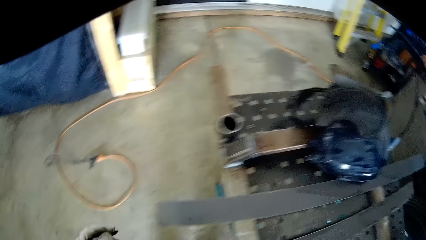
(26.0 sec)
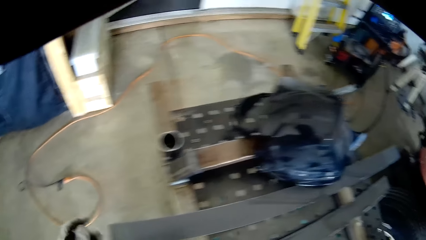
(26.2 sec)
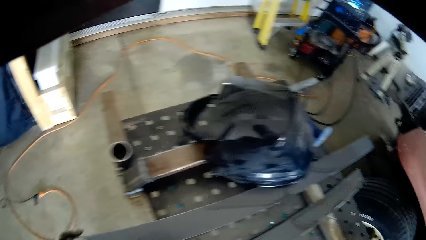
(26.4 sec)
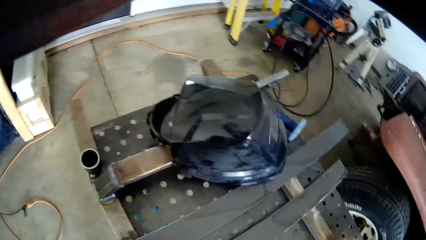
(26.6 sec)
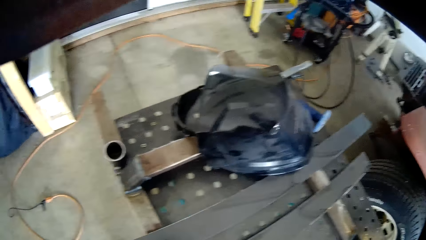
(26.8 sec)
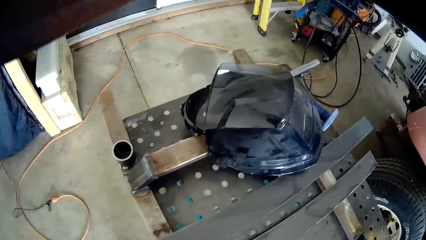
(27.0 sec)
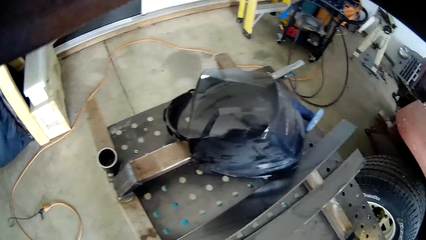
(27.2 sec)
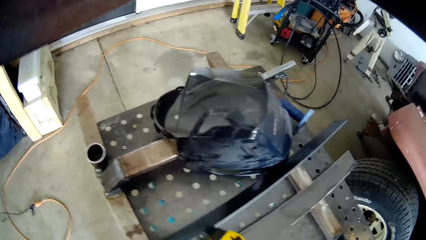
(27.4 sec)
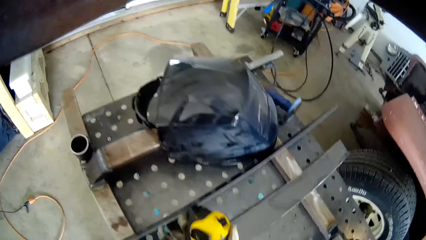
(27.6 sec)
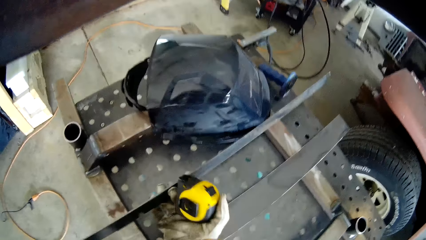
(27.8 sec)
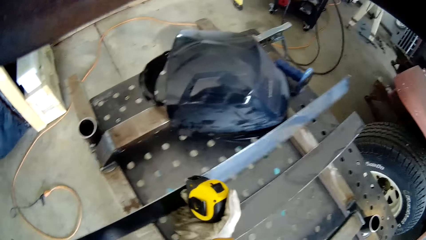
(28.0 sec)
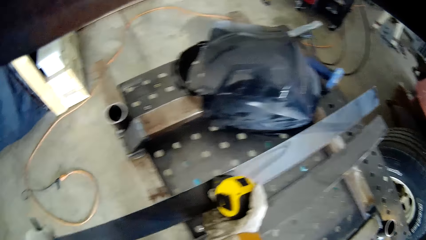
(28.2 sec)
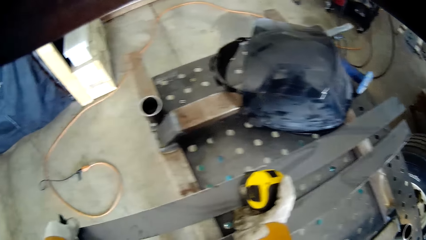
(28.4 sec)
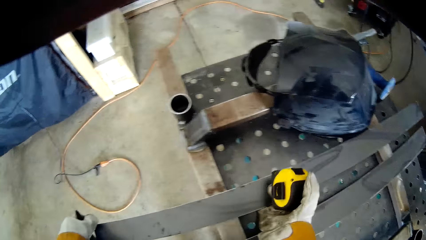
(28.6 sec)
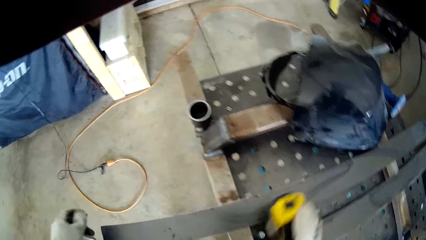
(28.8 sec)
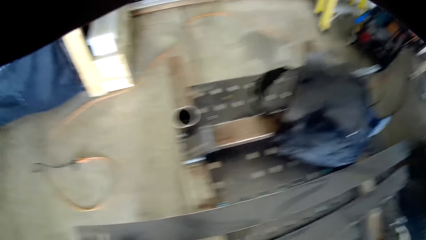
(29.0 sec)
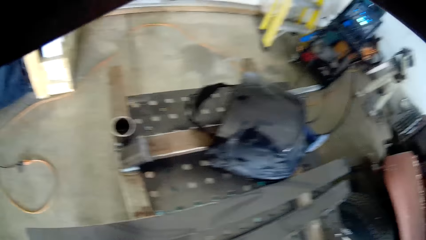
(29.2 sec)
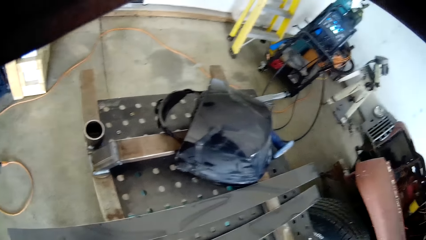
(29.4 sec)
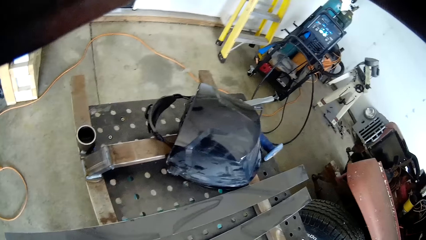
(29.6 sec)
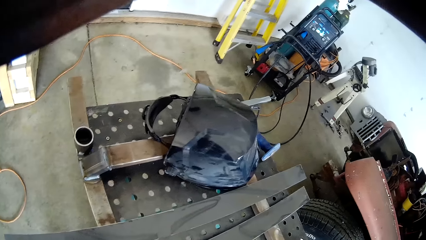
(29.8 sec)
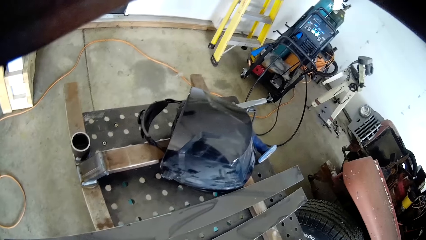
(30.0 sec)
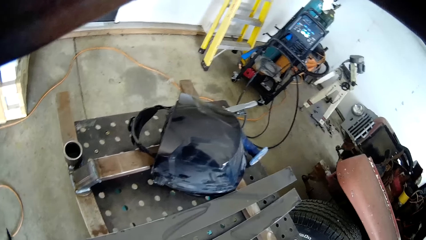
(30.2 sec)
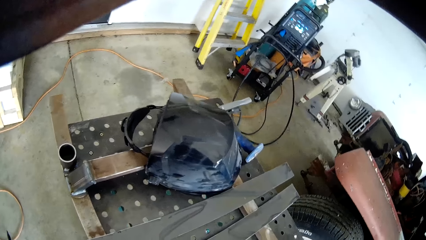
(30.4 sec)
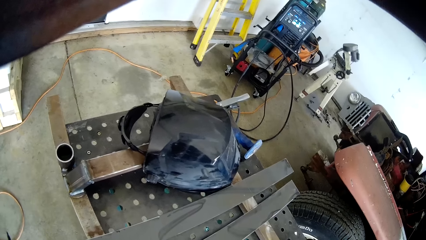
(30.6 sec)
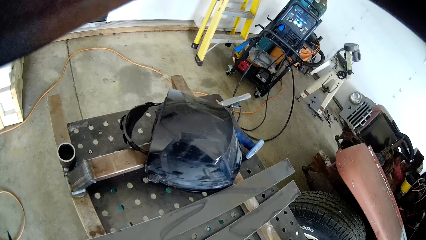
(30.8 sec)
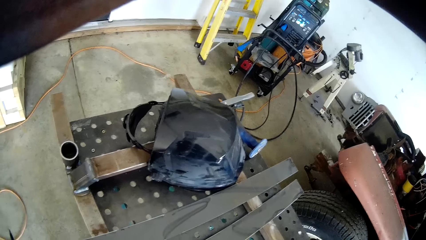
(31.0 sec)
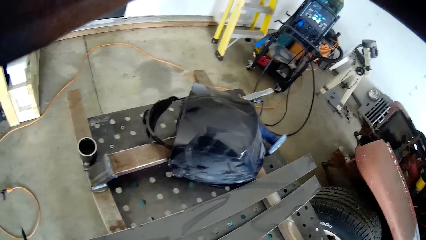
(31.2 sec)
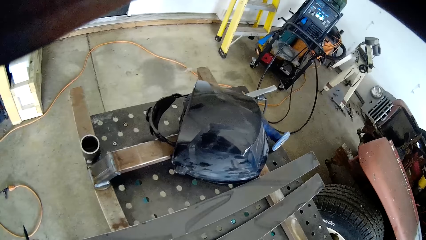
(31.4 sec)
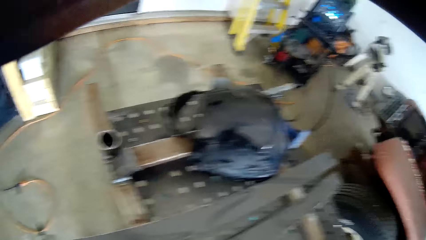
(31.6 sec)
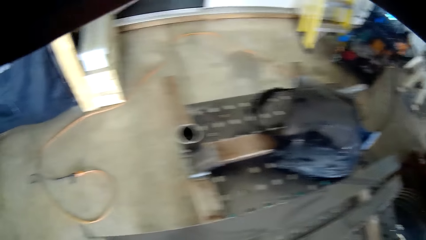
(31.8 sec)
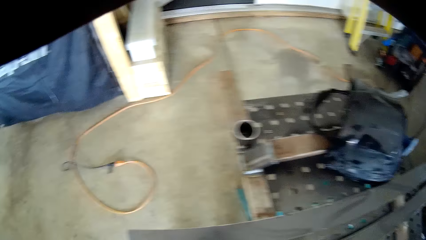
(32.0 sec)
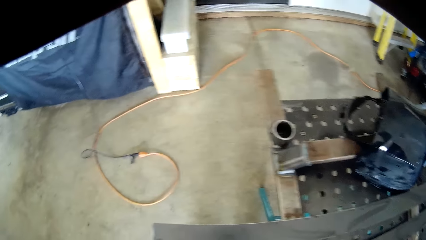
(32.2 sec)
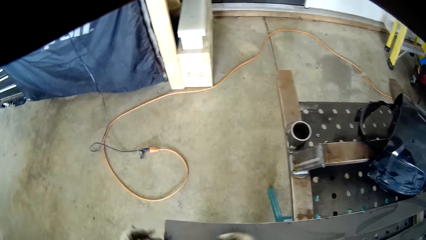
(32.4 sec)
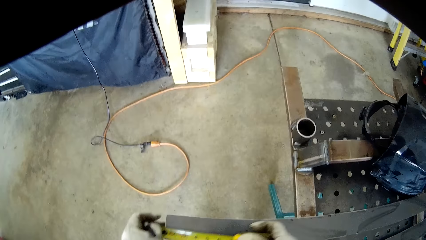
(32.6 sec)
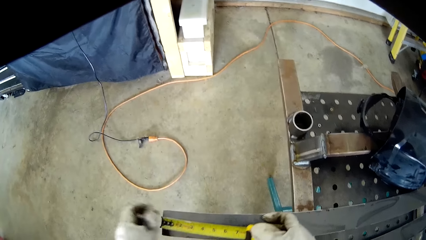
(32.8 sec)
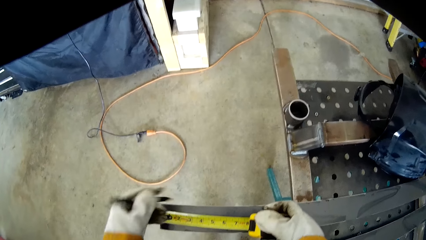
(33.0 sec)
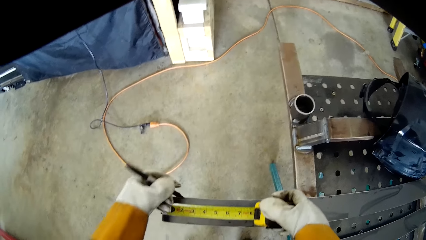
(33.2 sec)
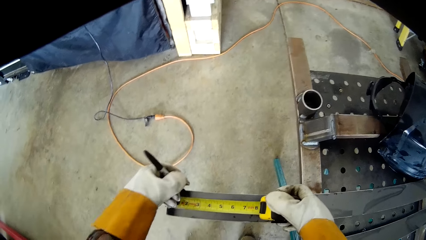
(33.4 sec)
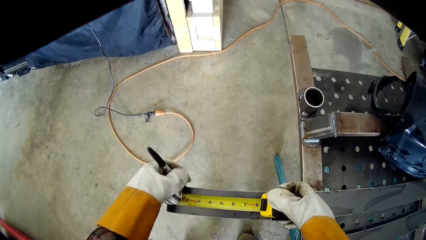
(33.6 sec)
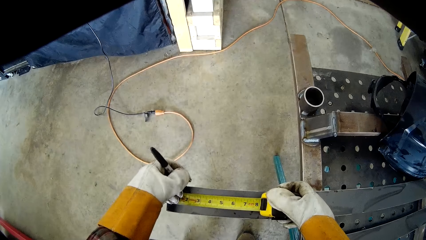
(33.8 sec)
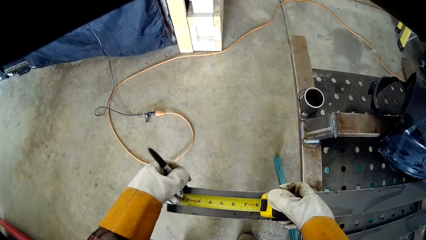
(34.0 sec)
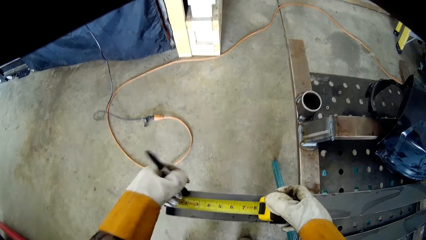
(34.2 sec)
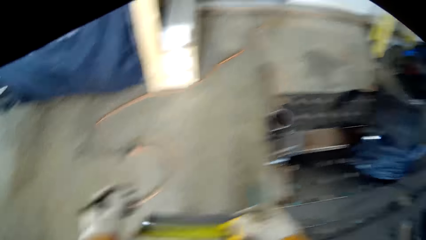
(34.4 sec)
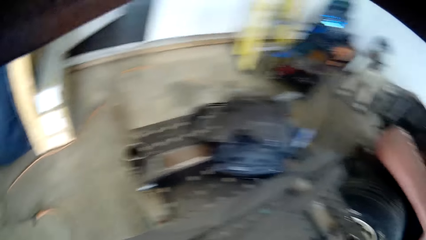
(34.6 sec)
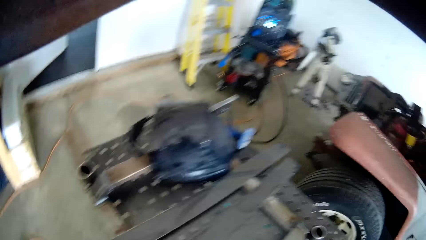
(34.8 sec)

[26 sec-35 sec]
The camera wearer stops marking. He turns over a second metal with both hands. He places a measuring tape on the second metal with his right hand. He marks a point on the second metal with the marker on his left hand.

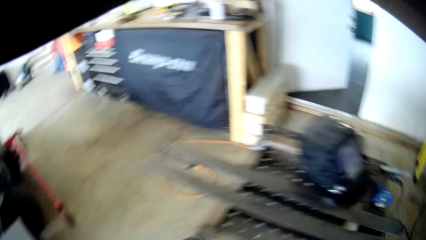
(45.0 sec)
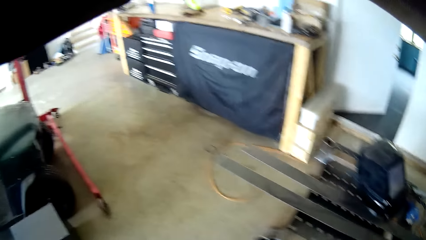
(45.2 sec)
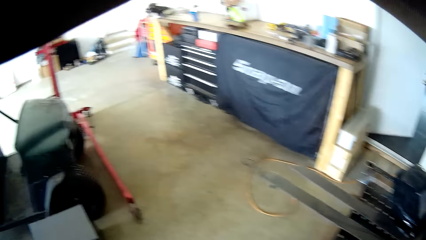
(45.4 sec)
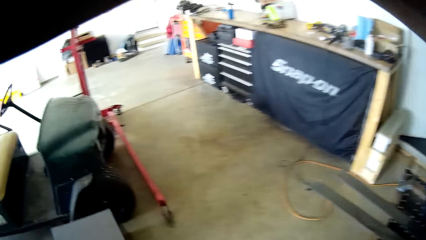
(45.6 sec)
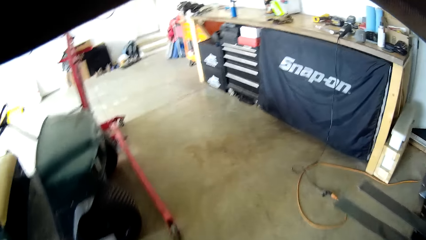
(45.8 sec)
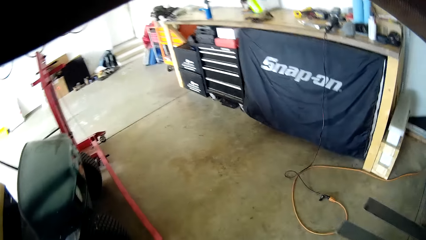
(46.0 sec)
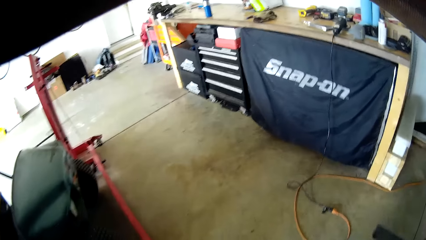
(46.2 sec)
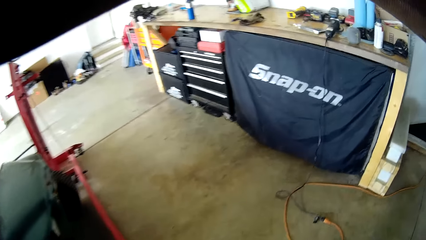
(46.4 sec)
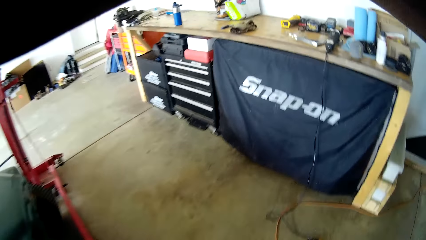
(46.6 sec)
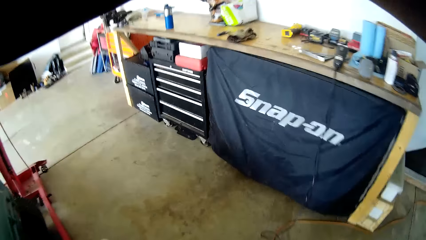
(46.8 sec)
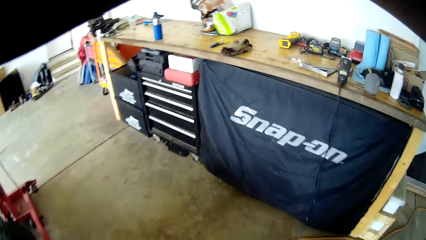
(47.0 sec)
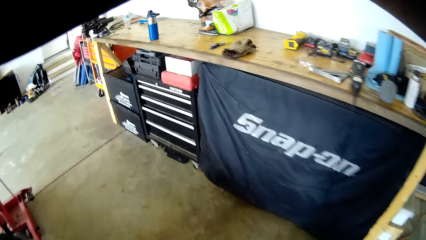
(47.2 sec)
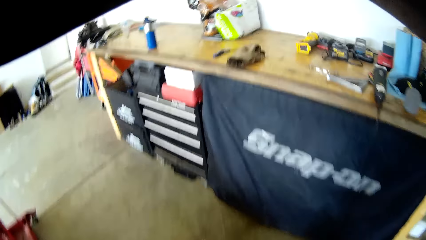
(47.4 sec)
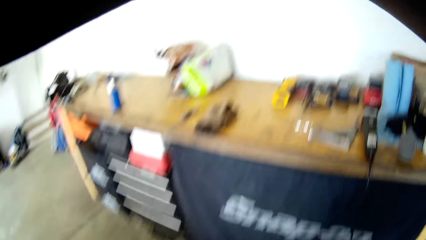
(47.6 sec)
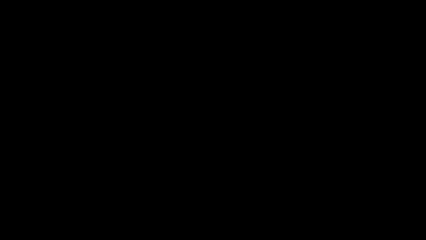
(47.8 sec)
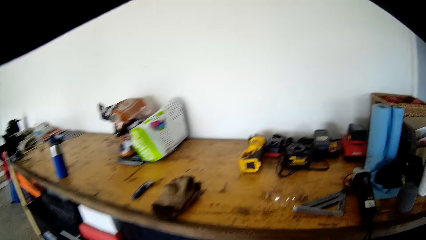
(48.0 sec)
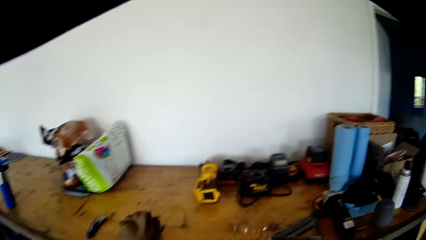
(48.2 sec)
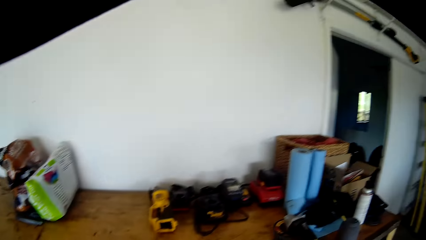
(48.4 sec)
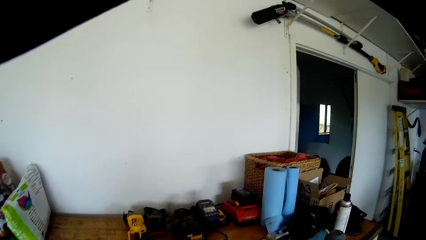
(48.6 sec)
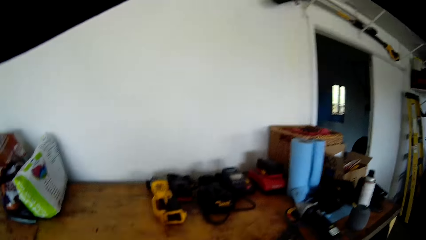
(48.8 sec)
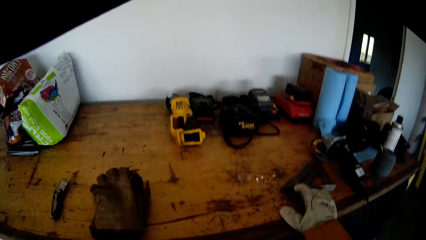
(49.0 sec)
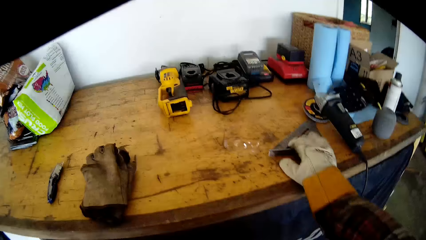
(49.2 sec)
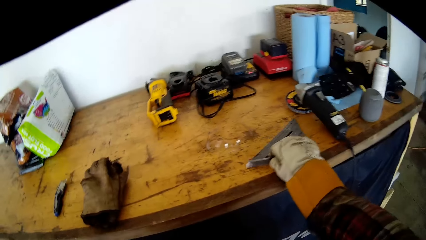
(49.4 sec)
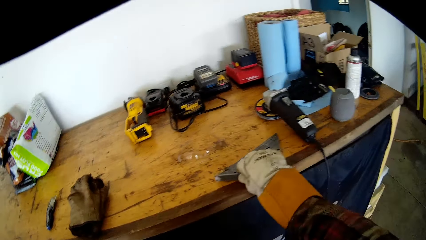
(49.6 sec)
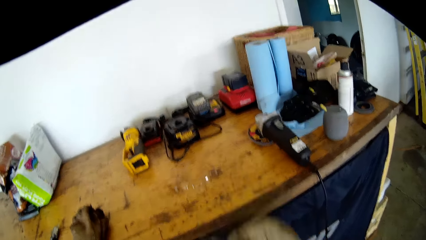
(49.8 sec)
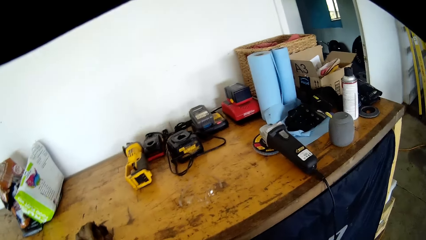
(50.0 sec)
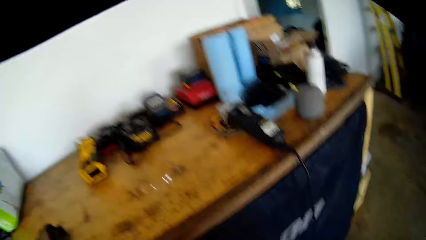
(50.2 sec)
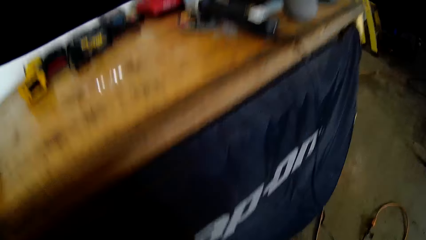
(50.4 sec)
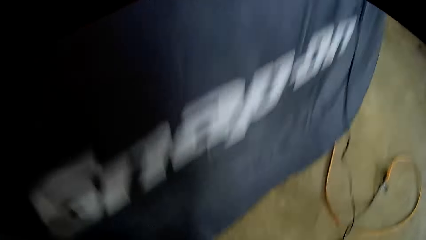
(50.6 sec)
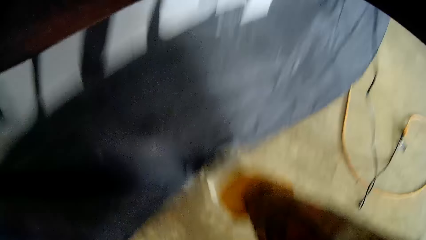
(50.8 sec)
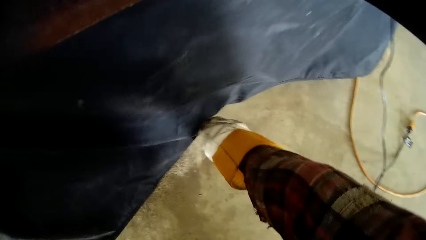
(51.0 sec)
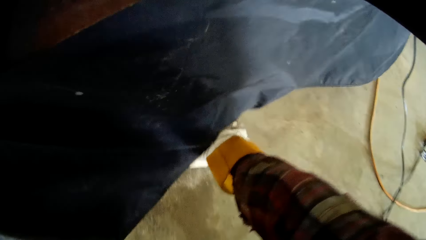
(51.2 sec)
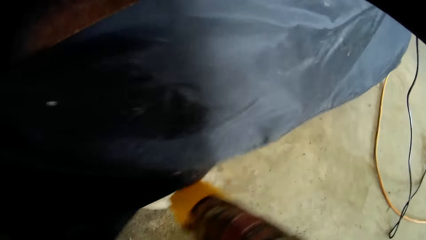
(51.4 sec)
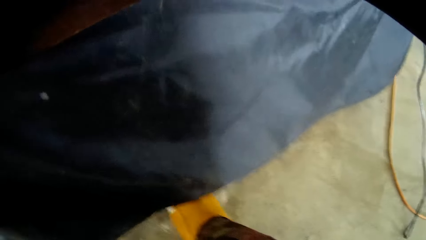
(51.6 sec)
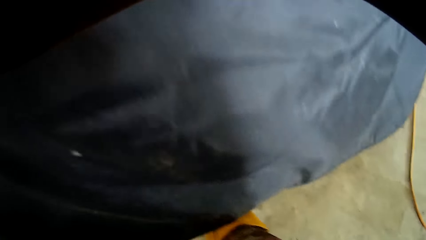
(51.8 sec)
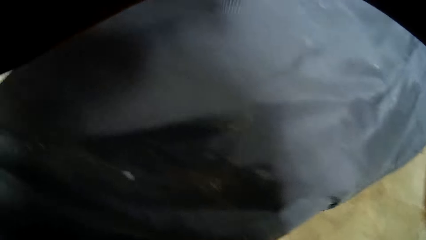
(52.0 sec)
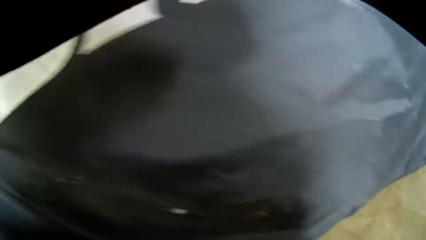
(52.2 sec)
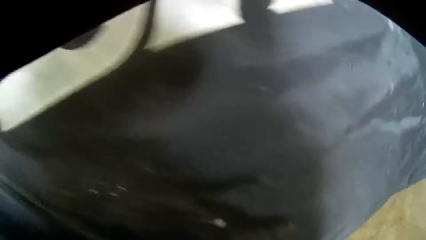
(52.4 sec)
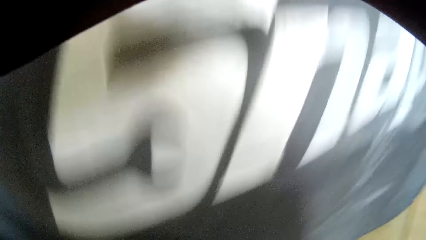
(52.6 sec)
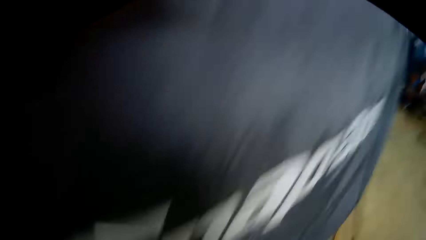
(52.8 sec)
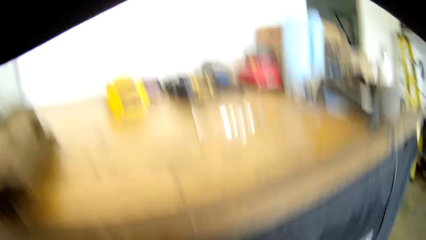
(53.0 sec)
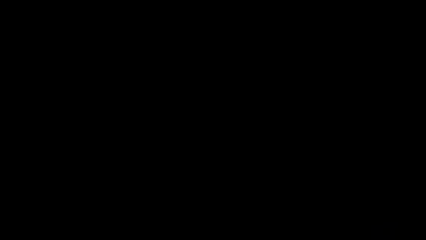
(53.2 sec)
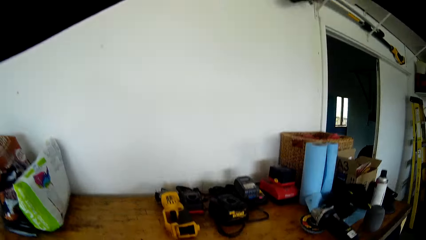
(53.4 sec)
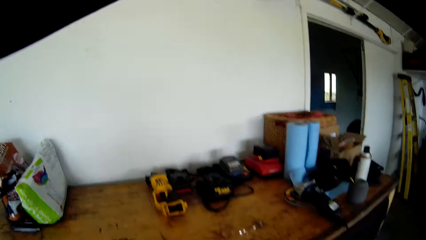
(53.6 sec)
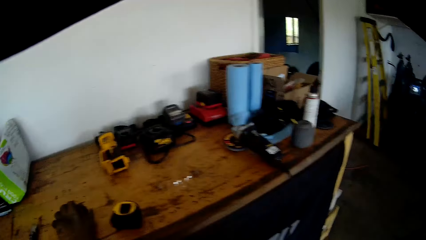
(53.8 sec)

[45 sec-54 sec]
The camera wearer walks. He picks up a speed square from the workshop table with his right hand.
